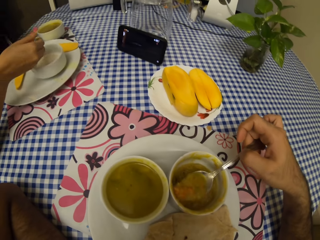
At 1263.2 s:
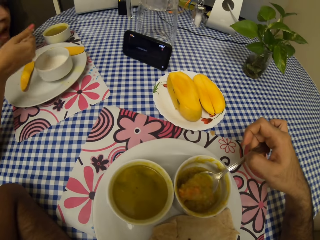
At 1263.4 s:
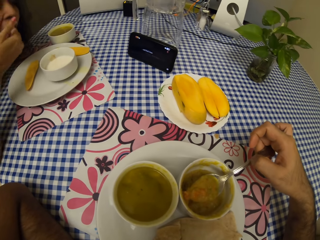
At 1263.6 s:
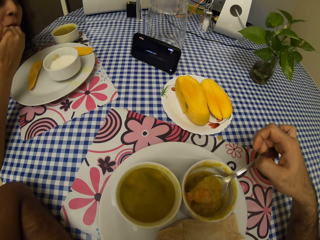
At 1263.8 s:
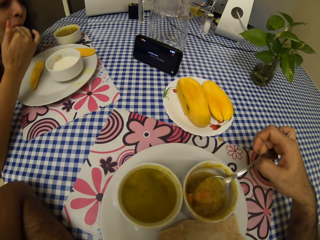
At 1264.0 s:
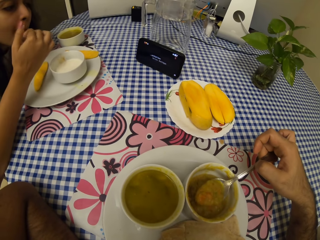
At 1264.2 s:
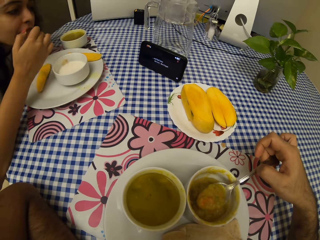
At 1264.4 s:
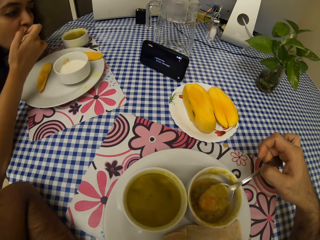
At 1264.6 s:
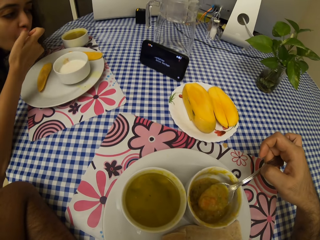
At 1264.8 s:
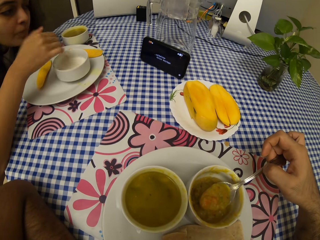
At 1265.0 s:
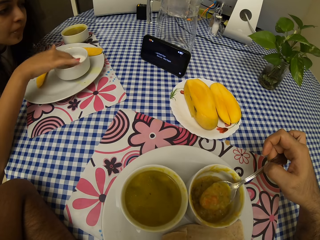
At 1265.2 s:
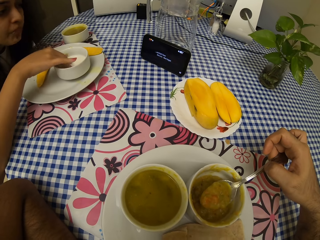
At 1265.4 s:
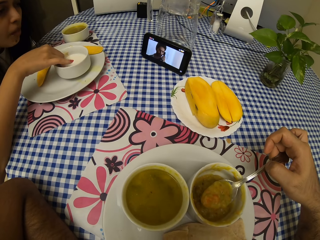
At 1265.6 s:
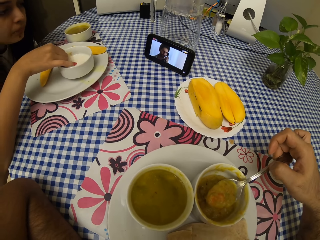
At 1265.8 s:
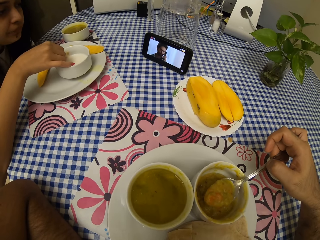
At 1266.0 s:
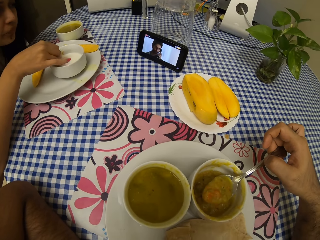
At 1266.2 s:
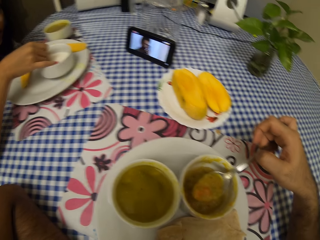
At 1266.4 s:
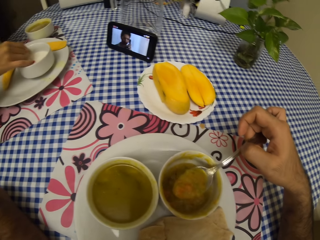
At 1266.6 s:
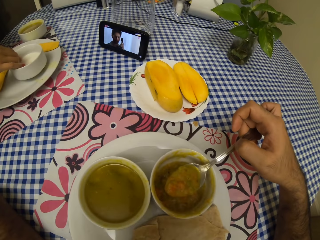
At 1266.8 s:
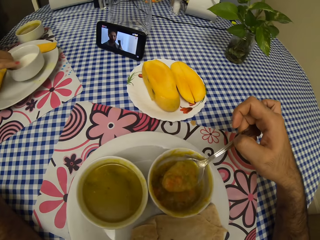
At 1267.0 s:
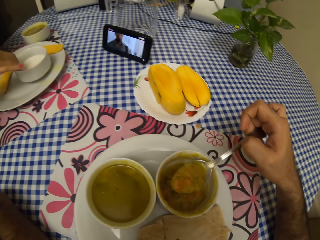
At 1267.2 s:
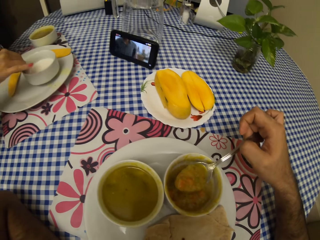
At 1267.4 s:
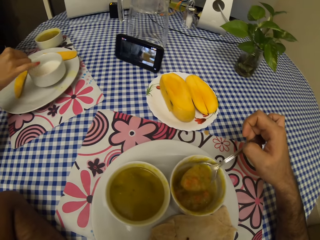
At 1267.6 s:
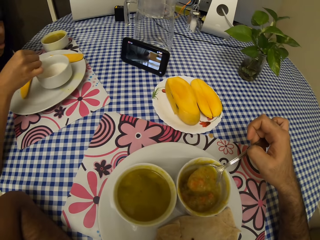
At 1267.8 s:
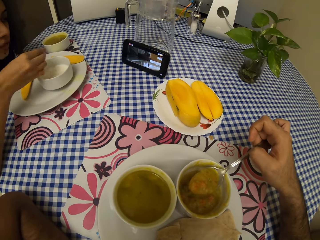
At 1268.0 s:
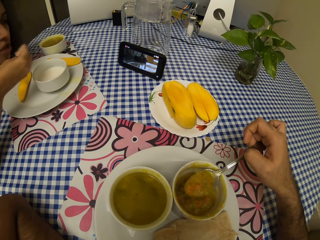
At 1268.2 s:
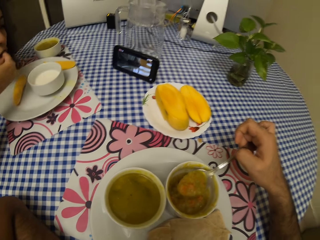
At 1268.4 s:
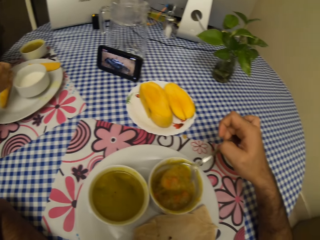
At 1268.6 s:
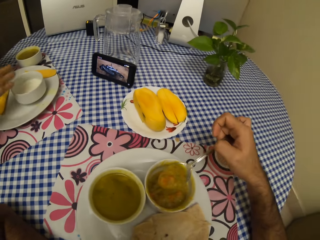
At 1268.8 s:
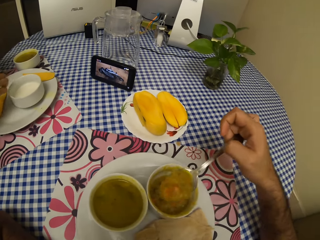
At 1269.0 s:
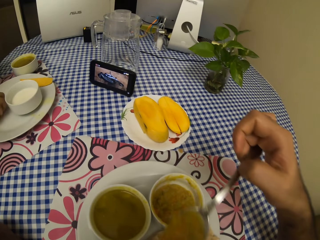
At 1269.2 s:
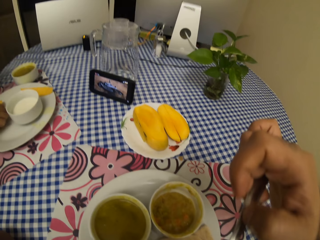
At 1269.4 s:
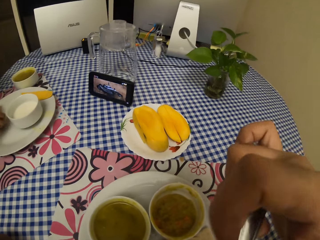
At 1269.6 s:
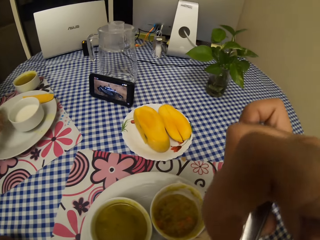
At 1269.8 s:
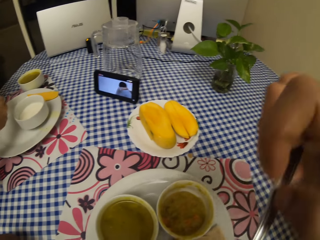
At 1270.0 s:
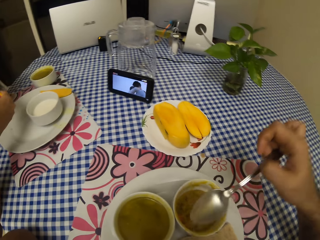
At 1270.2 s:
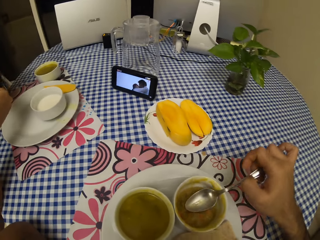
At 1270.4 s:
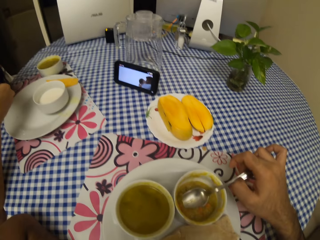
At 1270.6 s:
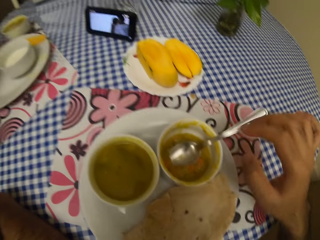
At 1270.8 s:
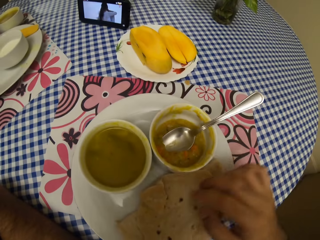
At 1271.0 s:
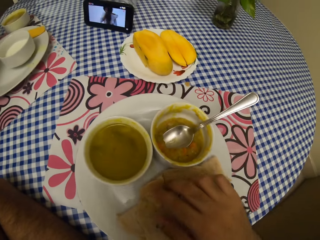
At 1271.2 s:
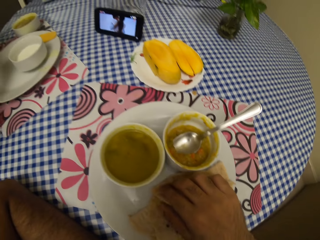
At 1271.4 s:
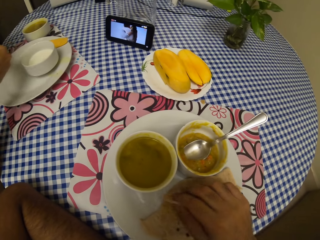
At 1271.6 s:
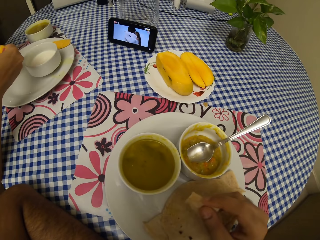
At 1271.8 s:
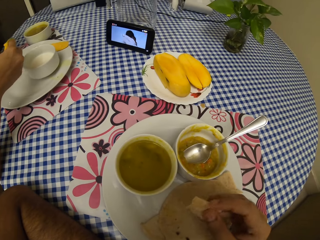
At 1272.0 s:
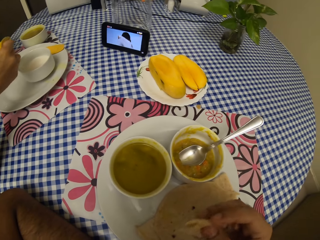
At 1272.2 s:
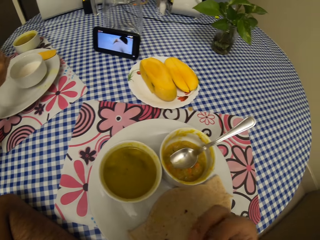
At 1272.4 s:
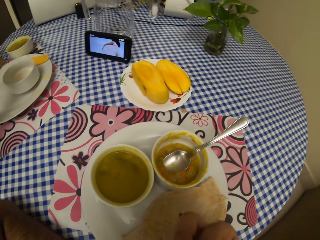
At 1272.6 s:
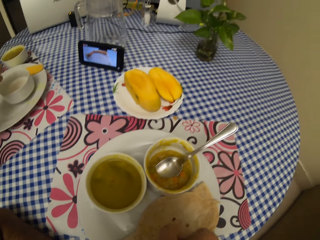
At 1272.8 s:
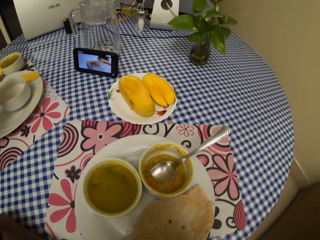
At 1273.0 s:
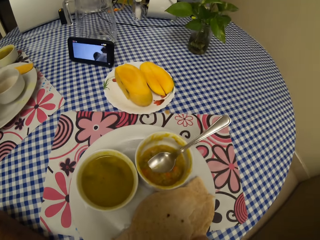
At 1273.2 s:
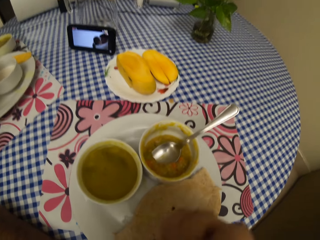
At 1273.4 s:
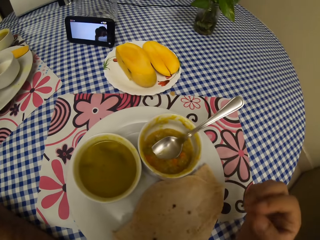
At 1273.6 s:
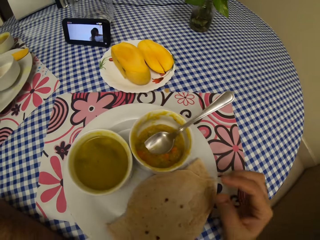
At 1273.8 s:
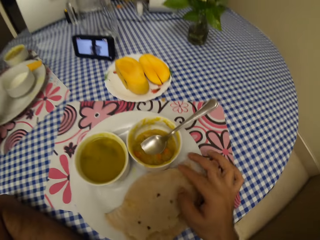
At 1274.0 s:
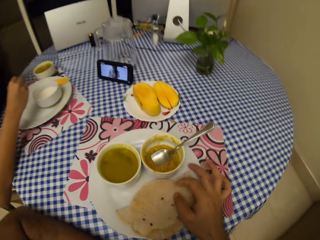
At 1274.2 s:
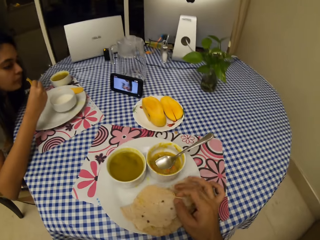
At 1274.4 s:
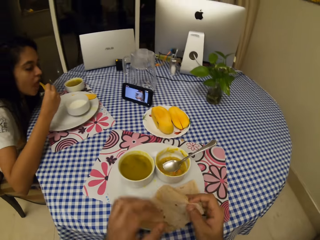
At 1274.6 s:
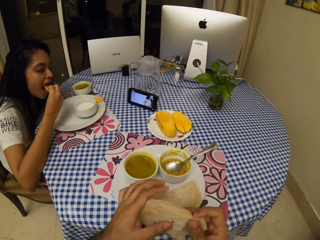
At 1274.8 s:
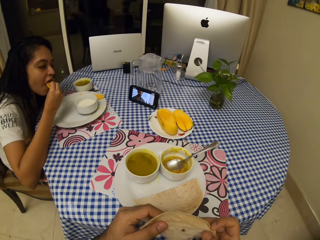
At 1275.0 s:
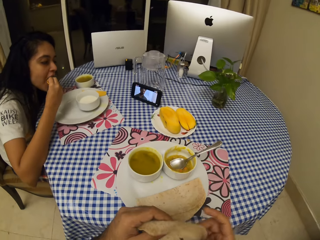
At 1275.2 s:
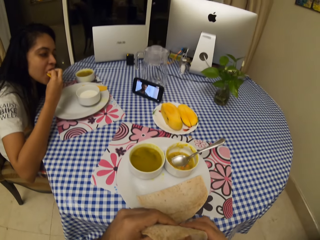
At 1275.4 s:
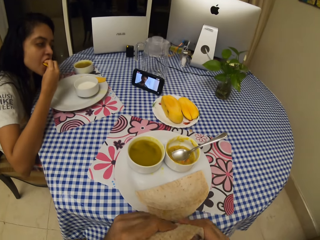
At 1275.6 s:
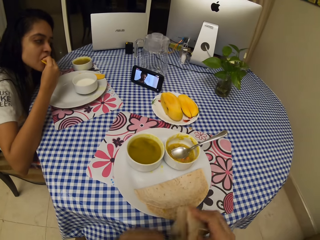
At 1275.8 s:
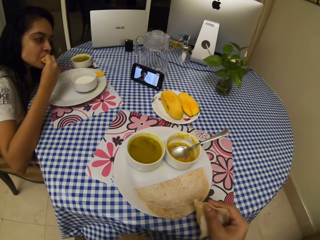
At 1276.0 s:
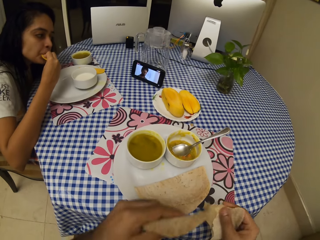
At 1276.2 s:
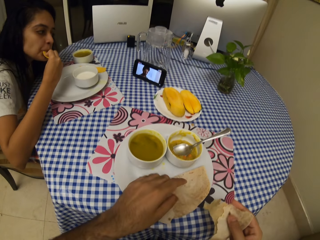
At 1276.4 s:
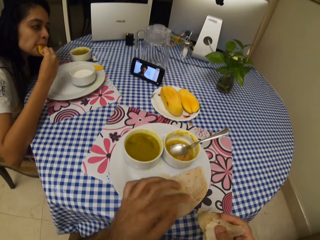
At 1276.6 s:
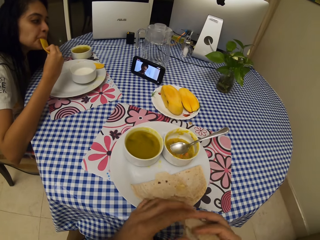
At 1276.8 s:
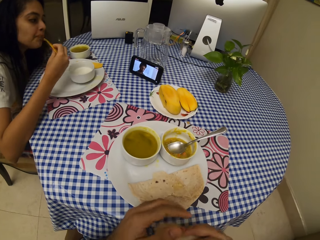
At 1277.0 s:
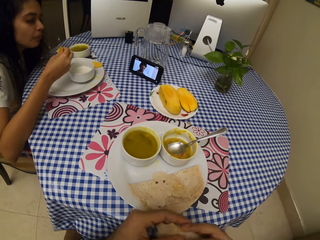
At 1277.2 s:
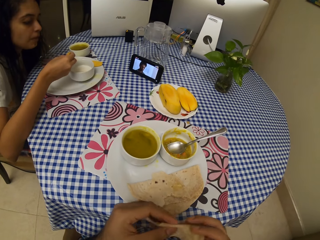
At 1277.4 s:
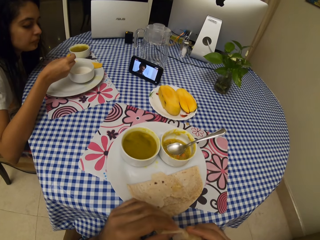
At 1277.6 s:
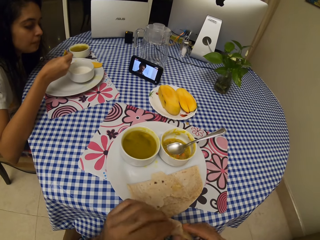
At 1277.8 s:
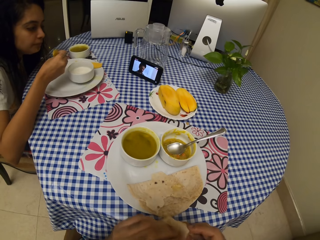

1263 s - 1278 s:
A woman eats the food. The woman holds the food. The camera wearer eats the food. The woman eats mango. The camera wearer picks up chapati. The woman eats the food. The camera wearer cuts the roti.

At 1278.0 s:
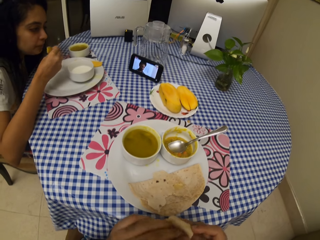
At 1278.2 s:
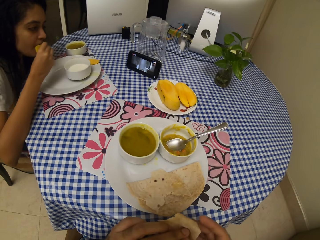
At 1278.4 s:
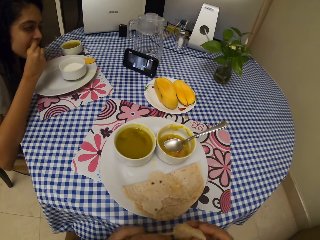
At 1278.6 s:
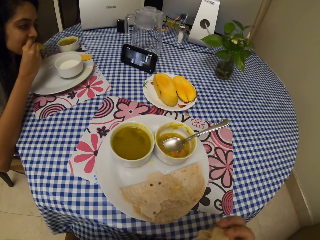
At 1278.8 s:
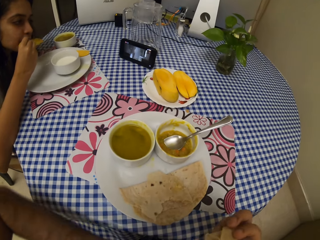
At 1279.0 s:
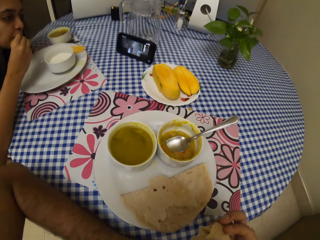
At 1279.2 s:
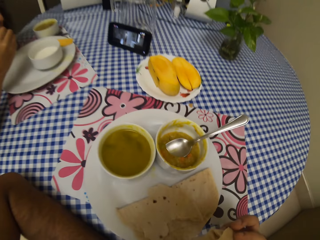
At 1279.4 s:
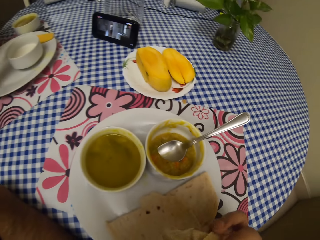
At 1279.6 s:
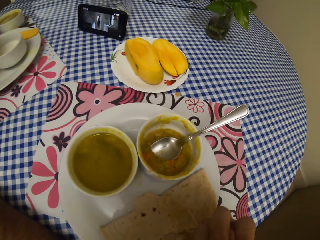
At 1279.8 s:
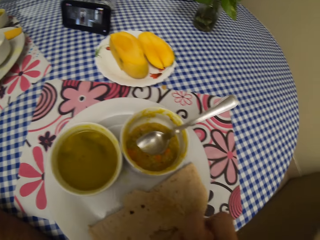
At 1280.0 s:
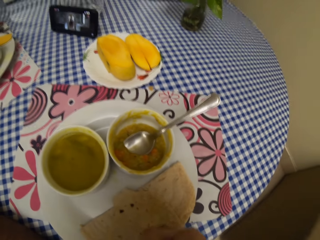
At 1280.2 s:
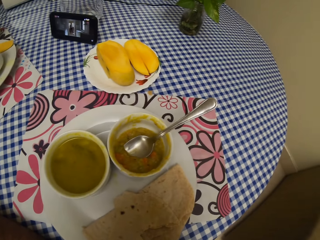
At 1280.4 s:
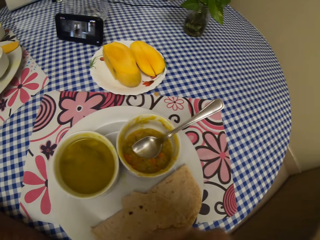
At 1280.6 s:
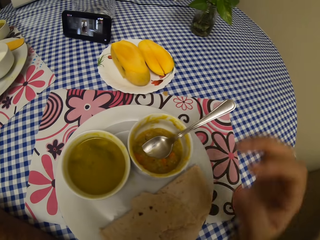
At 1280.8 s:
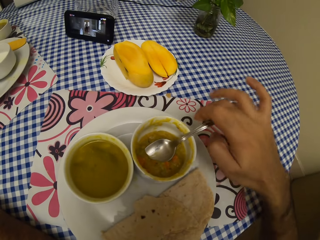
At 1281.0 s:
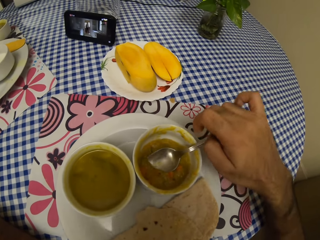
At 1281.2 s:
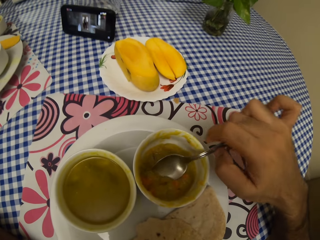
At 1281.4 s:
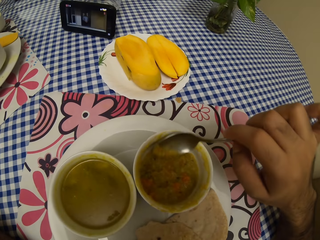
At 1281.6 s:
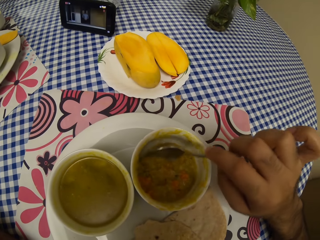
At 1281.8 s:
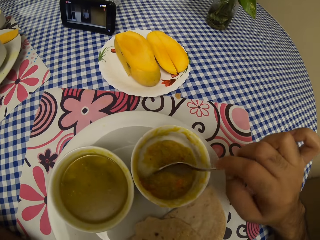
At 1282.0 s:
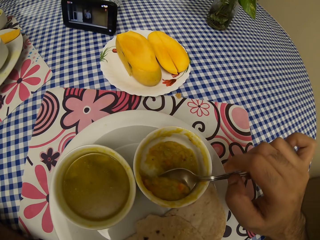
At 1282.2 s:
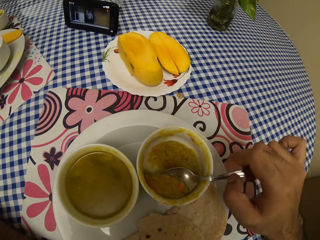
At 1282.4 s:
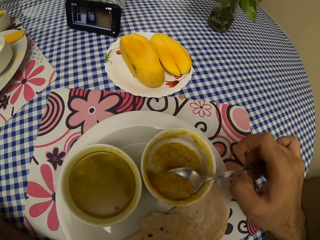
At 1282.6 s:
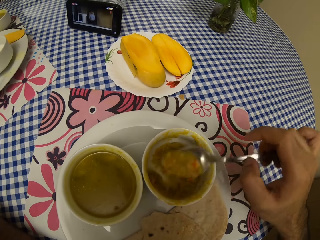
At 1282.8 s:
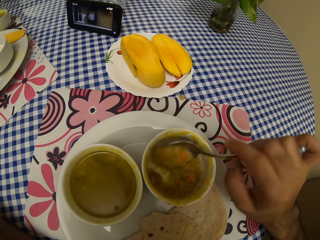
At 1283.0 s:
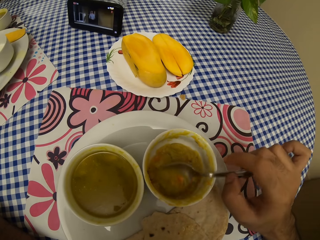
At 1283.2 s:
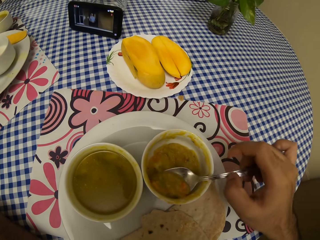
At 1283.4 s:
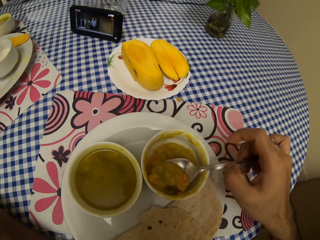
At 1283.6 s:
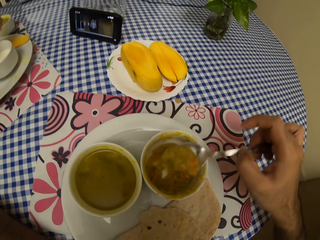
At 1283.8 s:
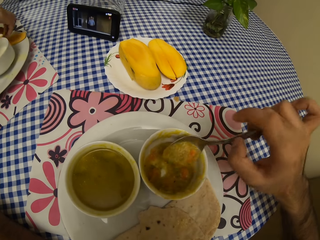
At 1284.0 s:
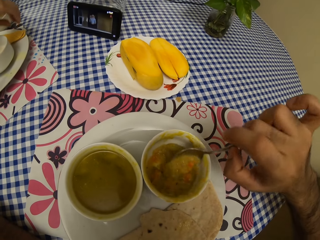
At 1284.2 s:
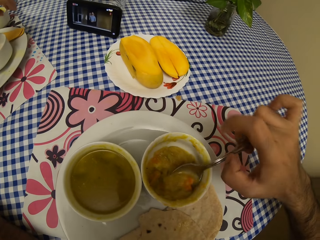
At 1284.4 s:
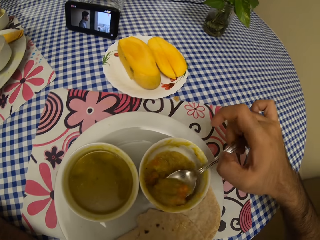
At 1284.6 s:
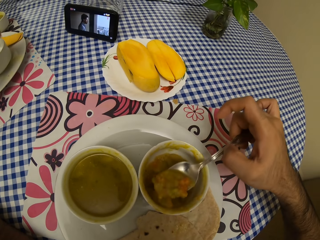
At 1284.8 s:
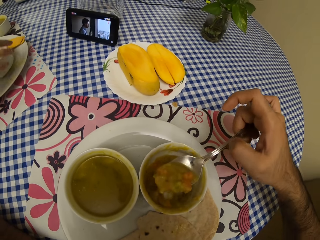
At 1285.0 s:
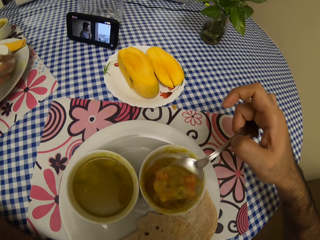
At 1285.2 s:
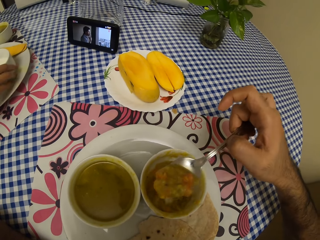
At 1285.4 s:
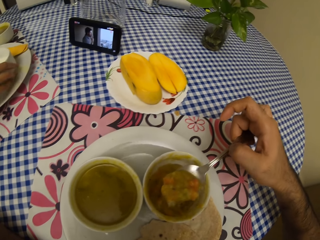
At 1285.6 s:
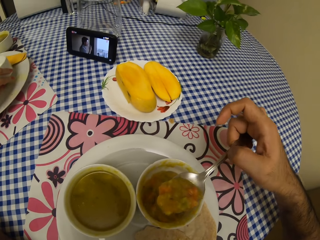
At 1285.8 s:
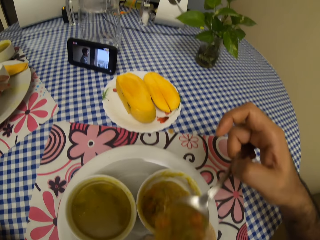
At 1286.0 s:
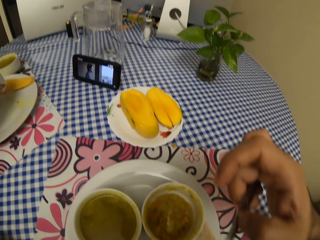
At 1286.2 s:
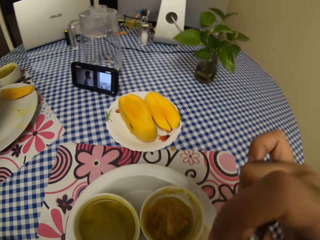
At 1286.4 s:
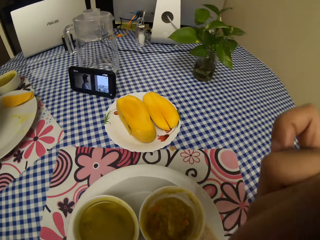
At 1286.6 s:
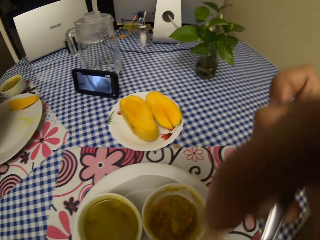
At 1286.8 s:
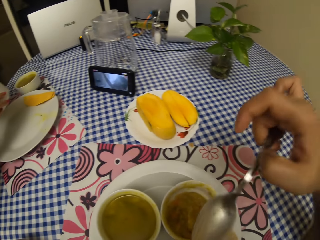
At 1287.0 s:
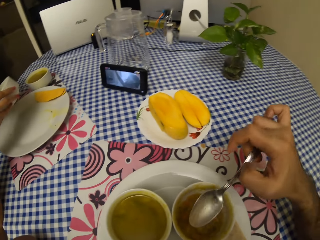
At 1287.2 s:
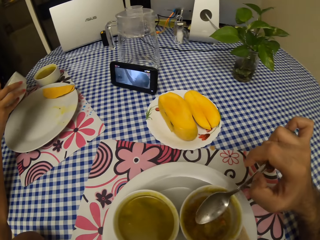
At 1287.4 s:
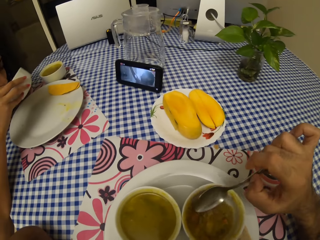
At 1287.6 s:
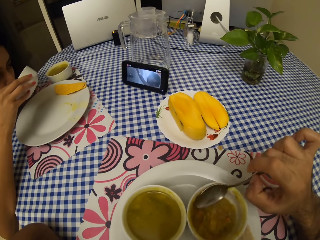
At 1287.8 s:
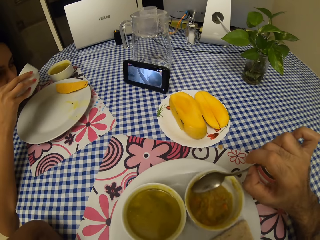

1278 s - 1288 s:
The camera wearer eats the food. They scoop the food. They eat the food.
